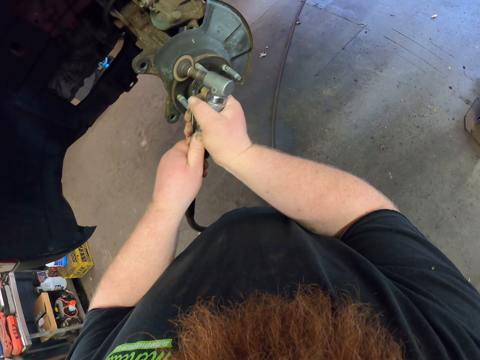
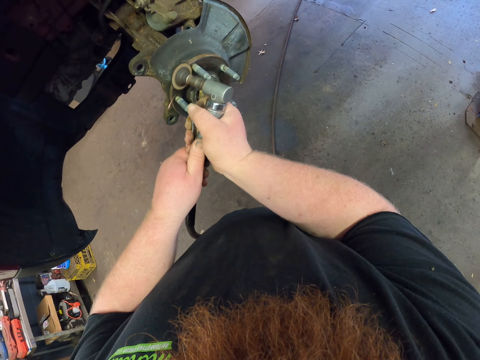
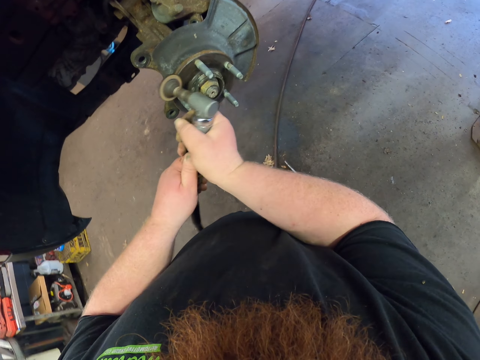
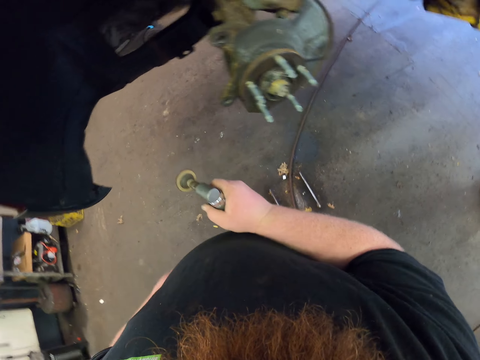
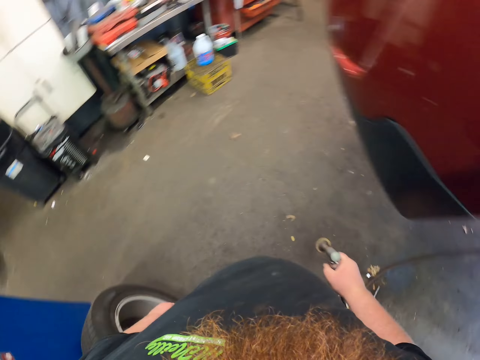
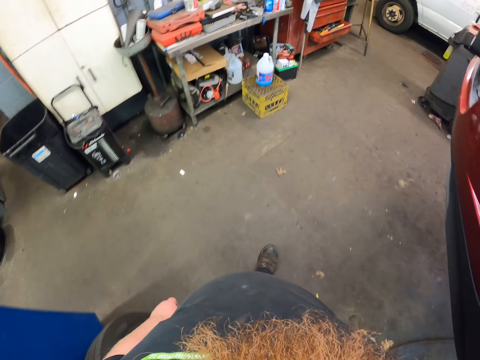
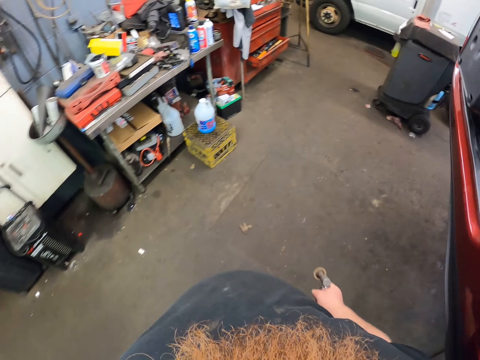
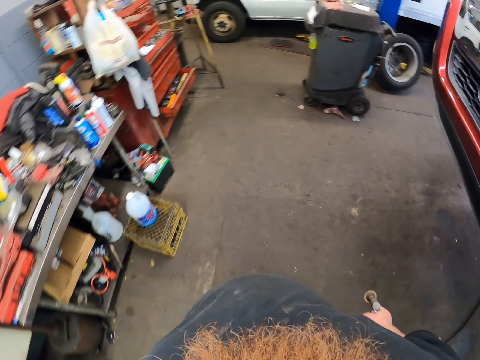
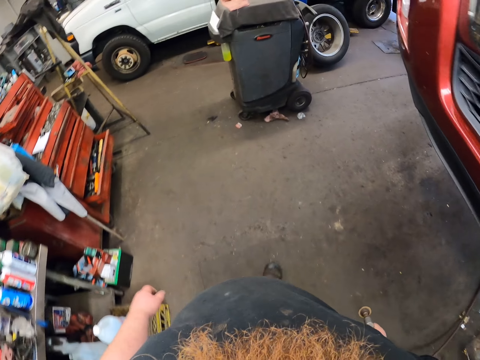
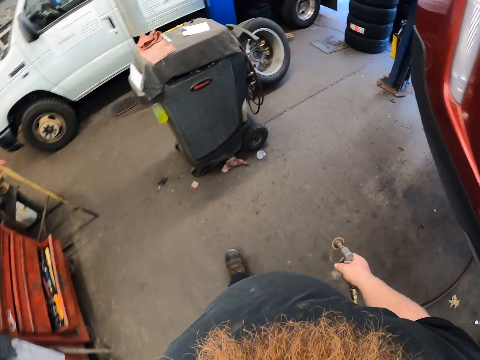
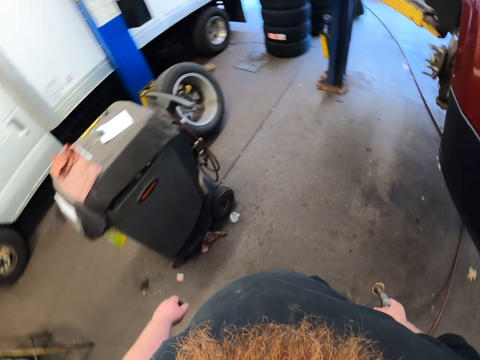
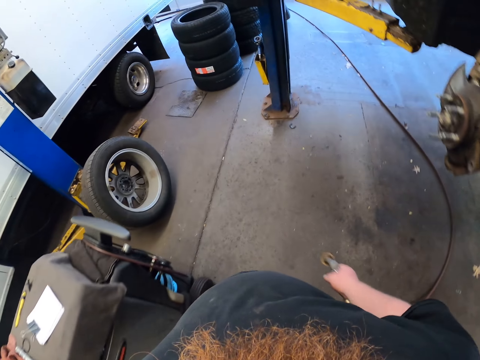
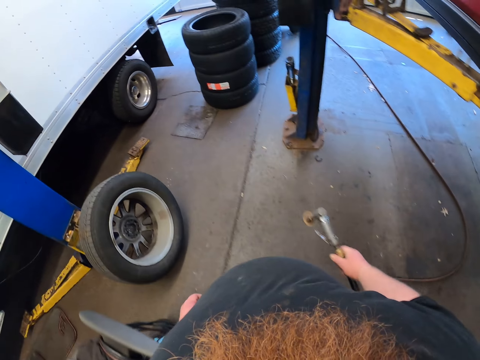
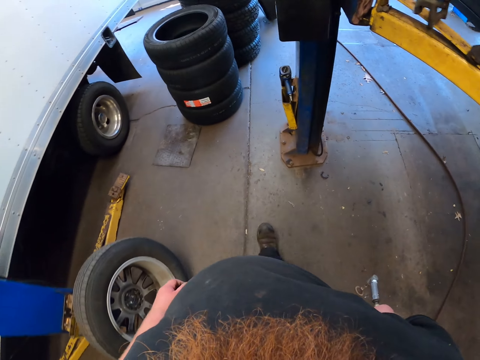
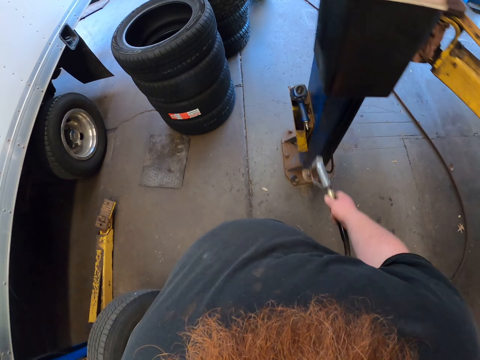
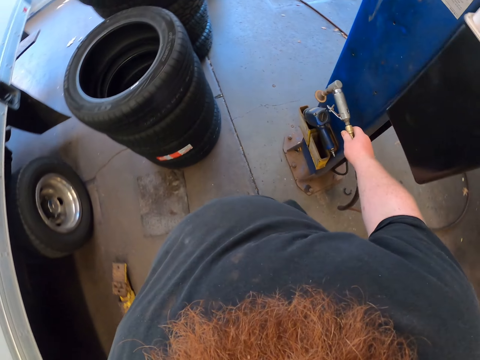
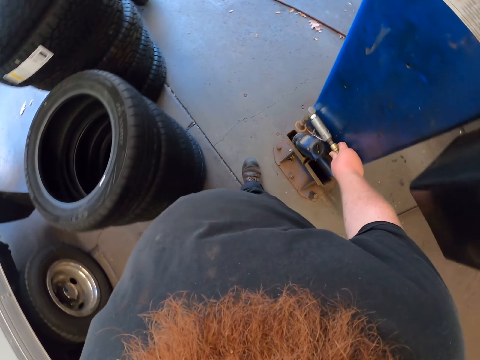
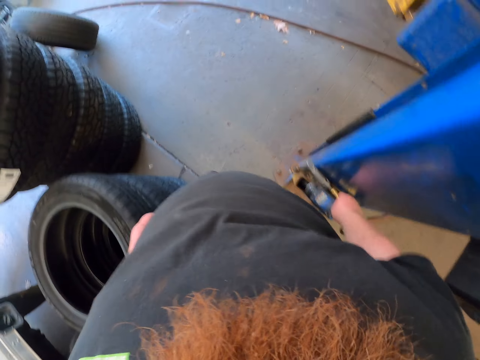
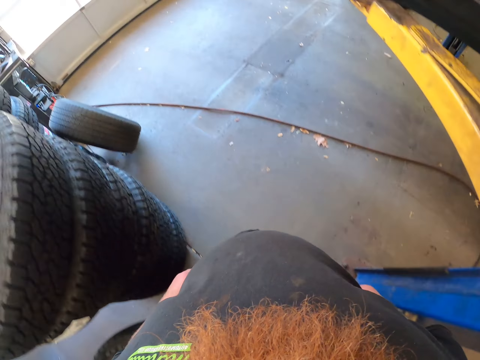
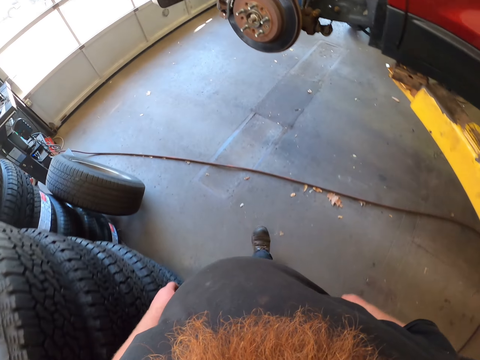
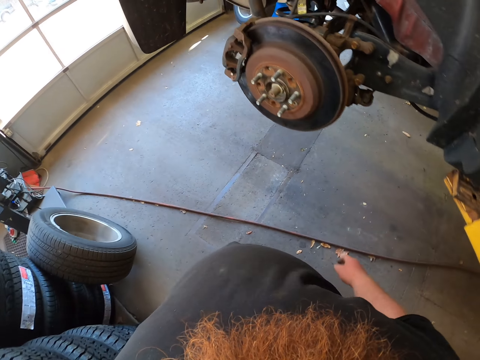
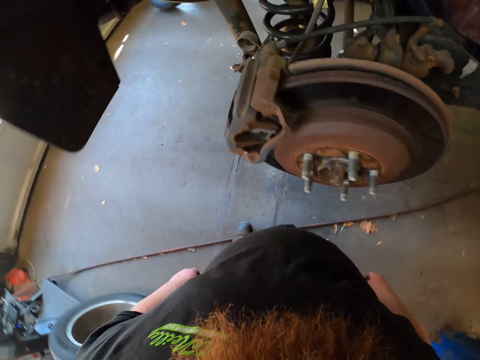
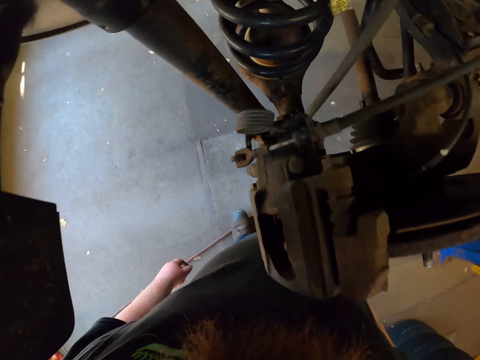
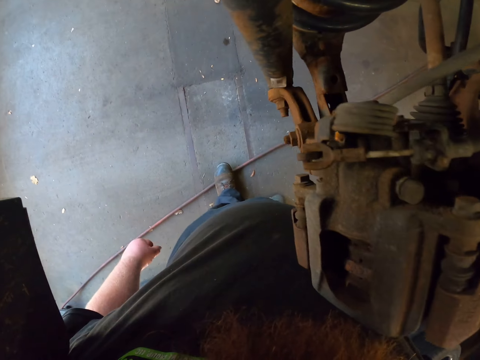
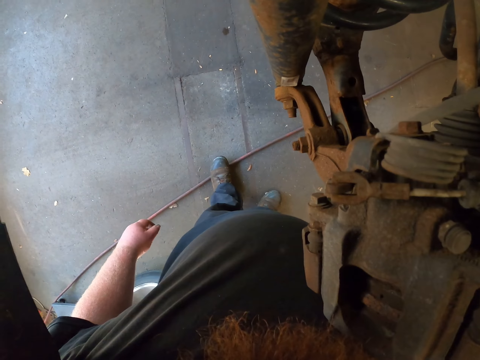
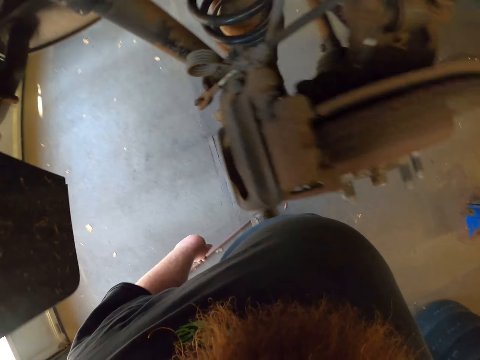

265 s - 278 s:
The camera wearer looks at the other side. They walk in the room. They put down the grinder. They put the rust remover away. They walk. They look around. They look at the car.

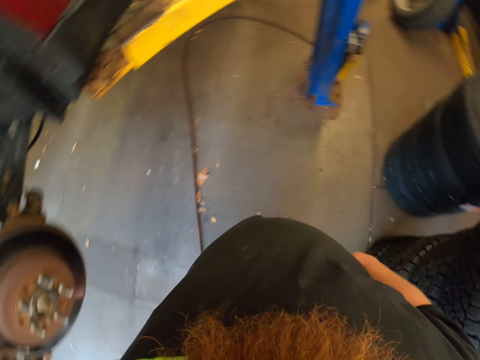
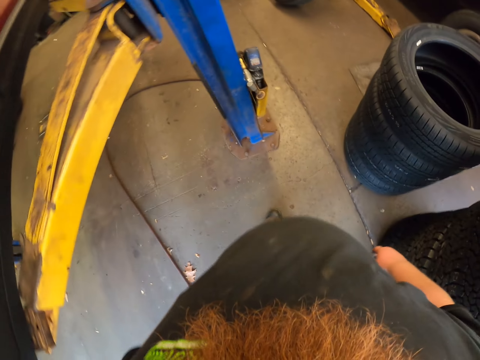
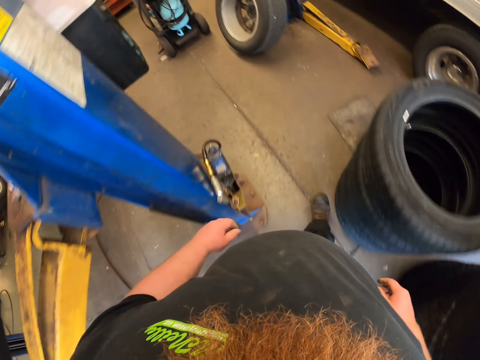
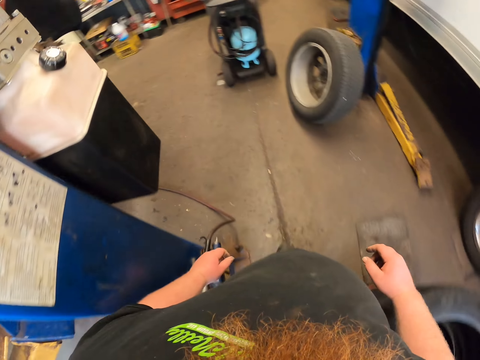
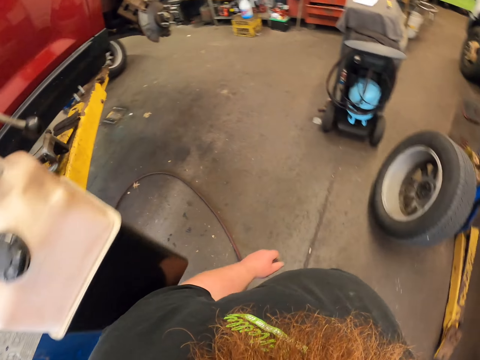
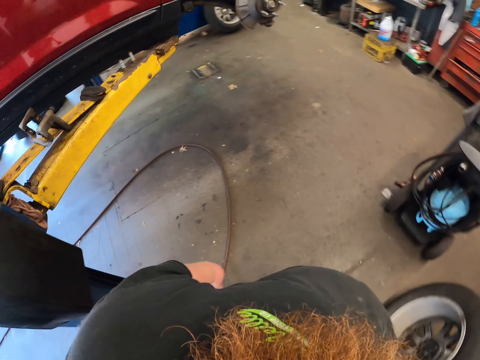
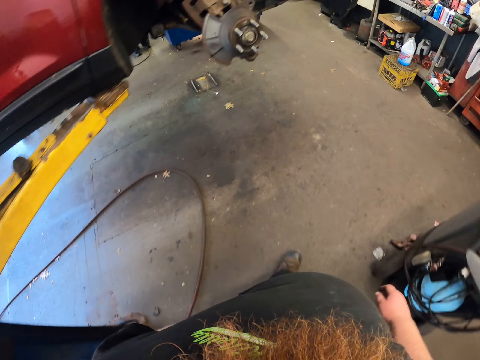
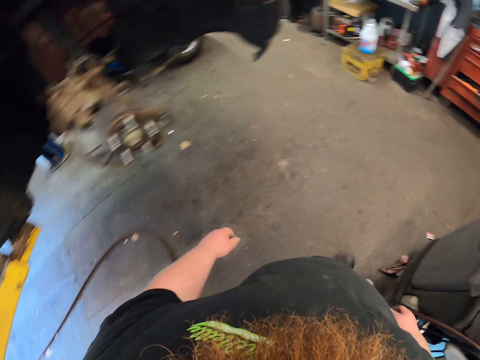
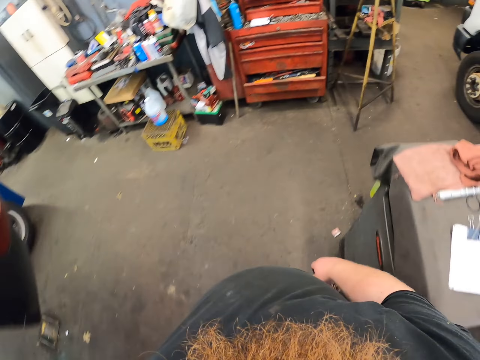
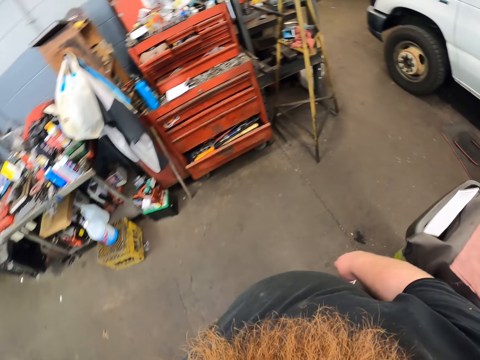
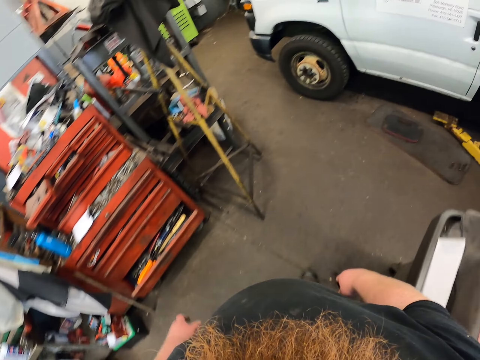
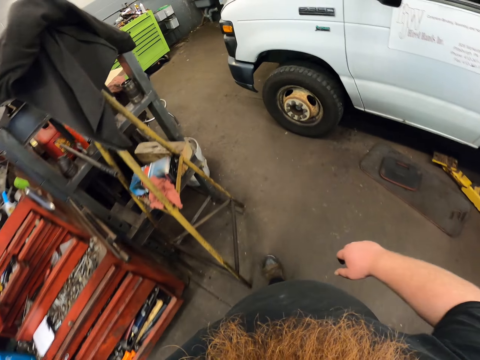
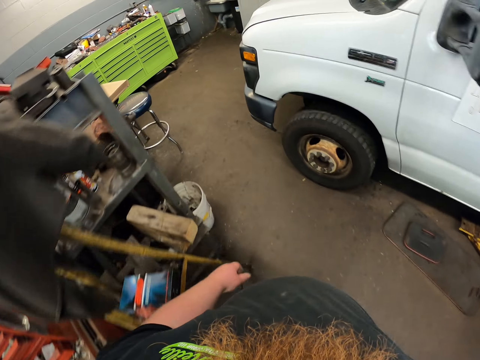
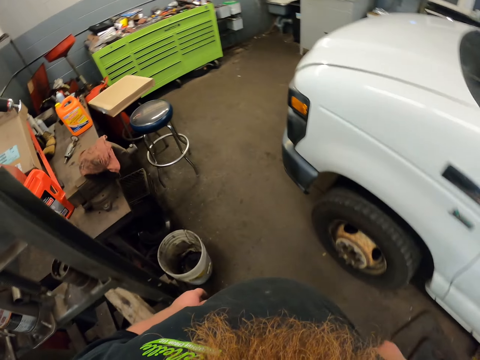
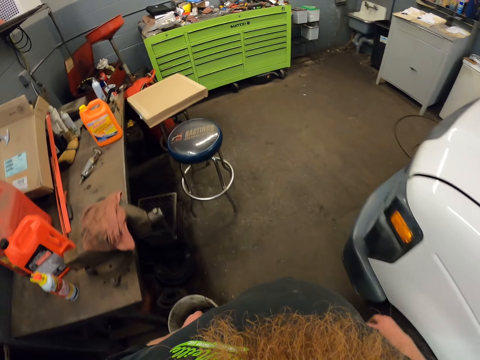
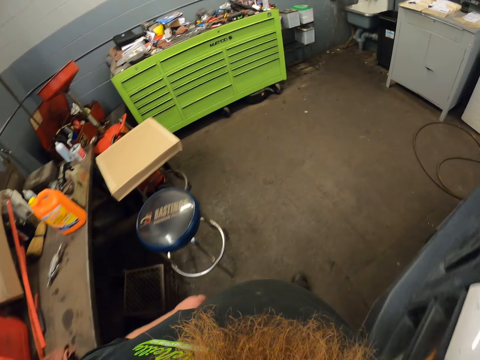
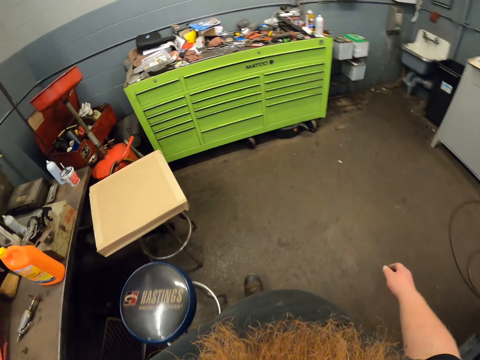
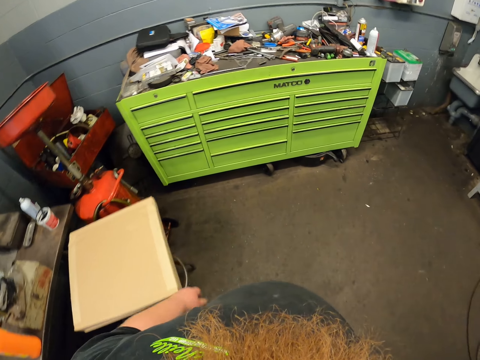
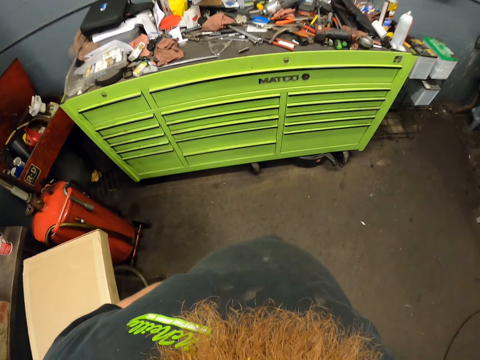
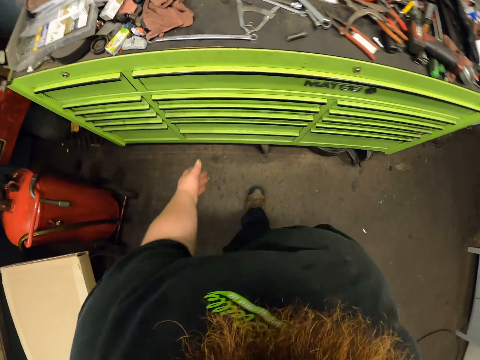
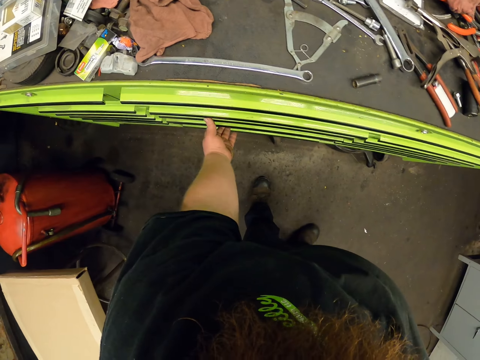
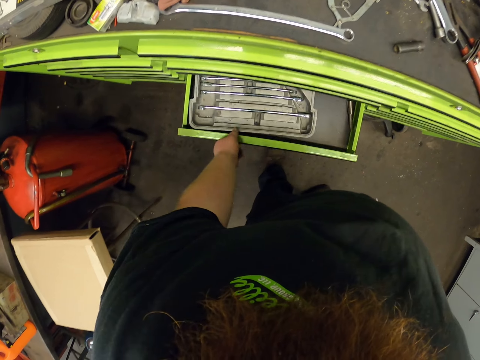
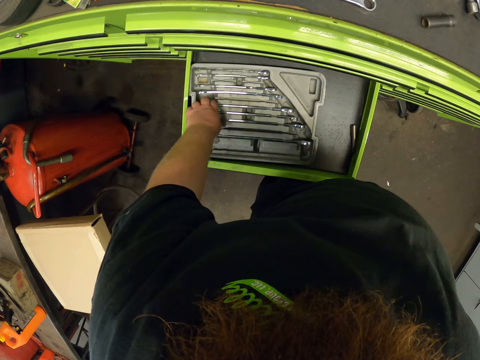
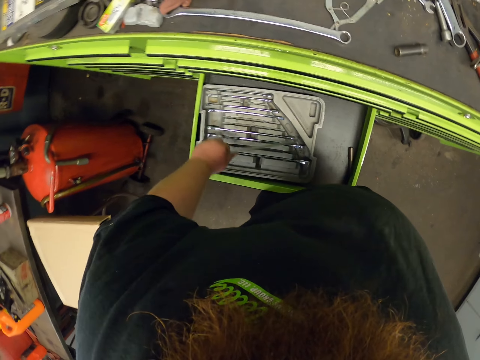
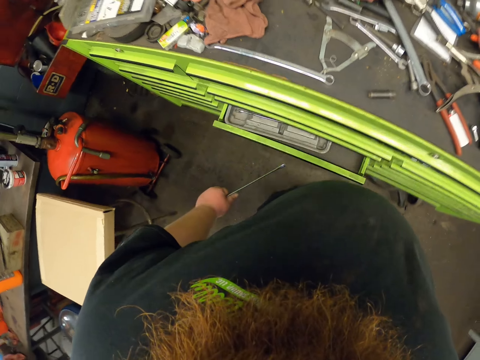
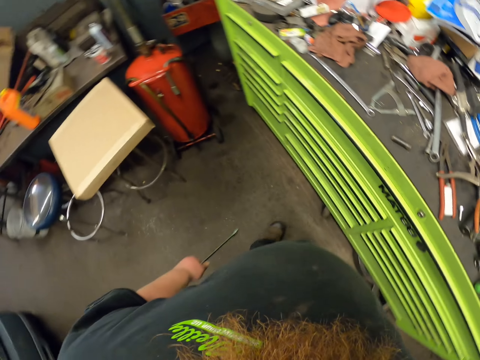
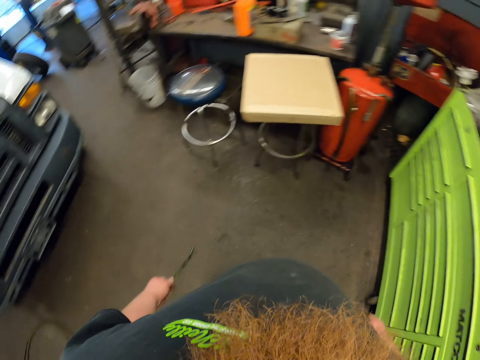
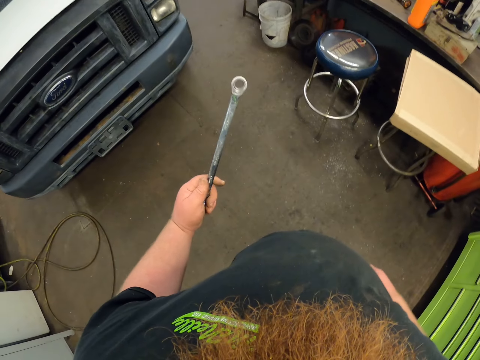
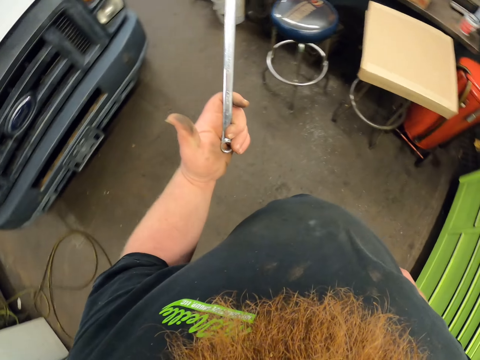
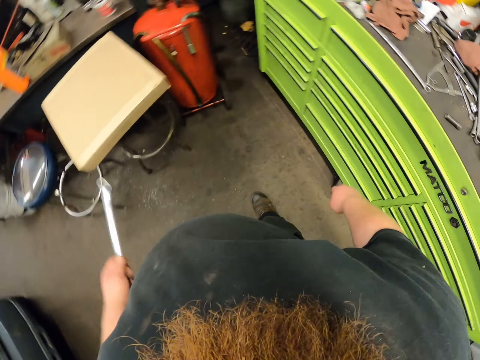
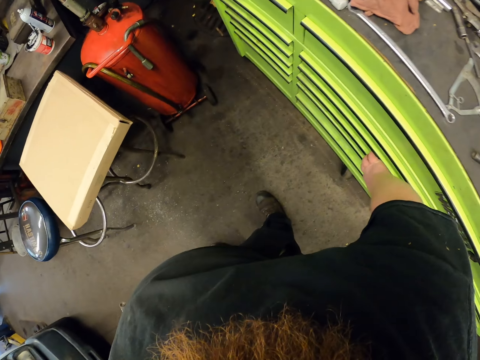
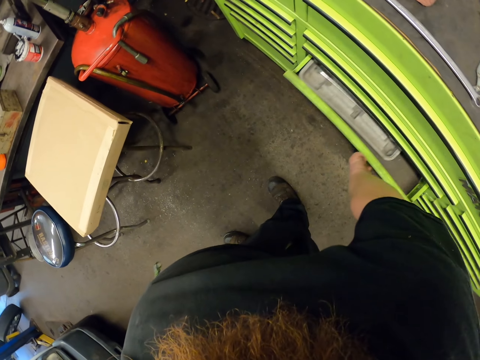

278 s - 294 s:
The camera wearer walks along the car. They walk in the room. They open the drawer. They take the spanner. They close the drawer. They walk. They look at the spanner. They turn around. They open the drawer.
